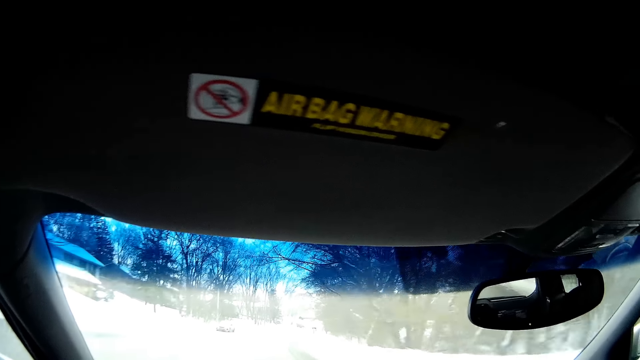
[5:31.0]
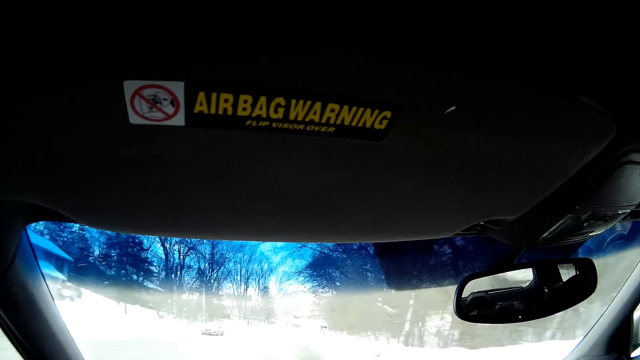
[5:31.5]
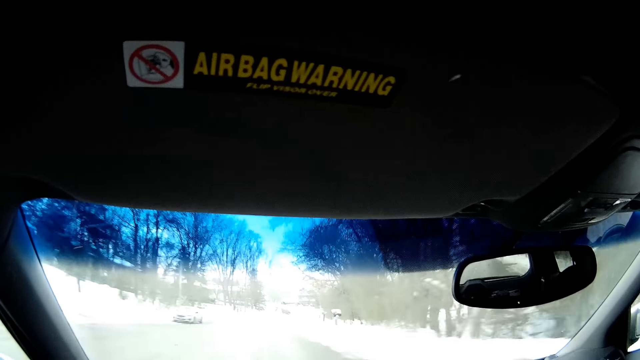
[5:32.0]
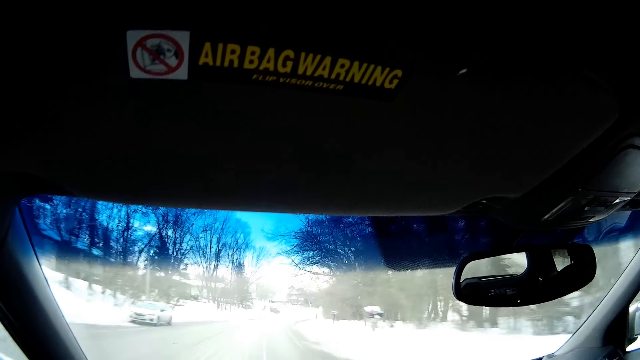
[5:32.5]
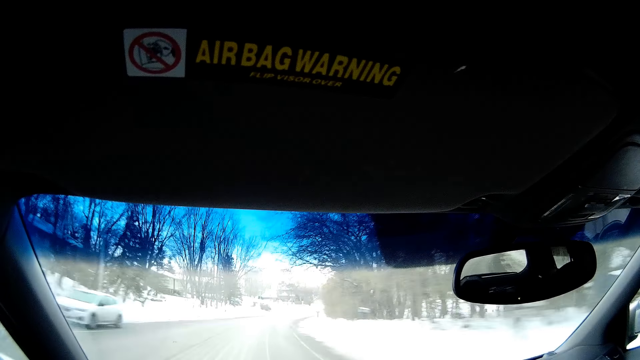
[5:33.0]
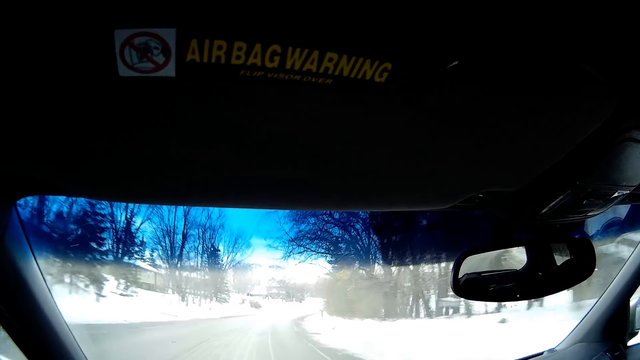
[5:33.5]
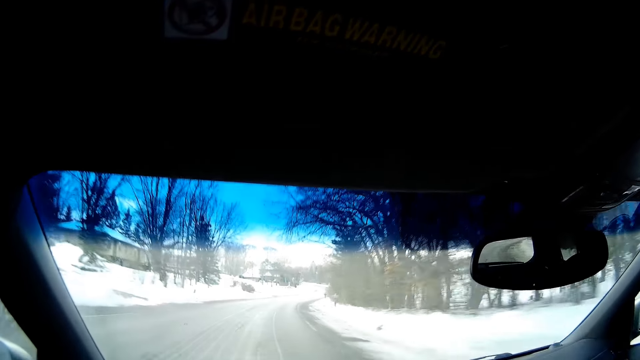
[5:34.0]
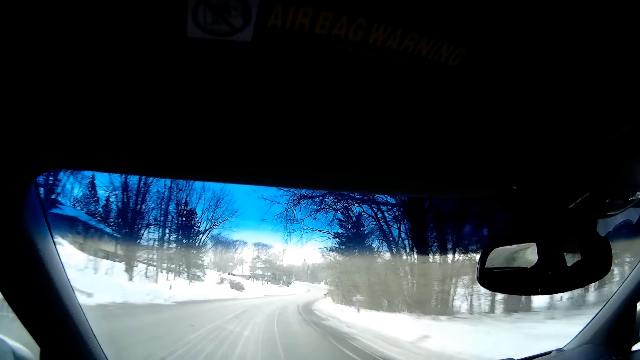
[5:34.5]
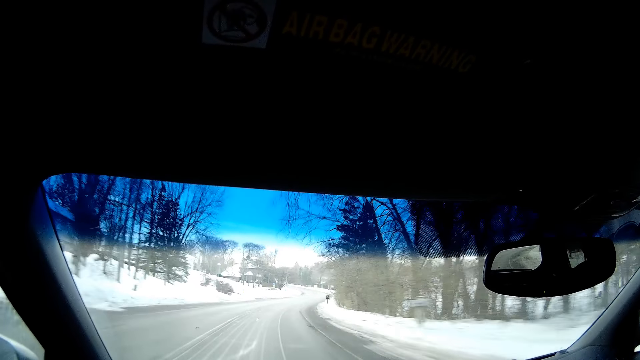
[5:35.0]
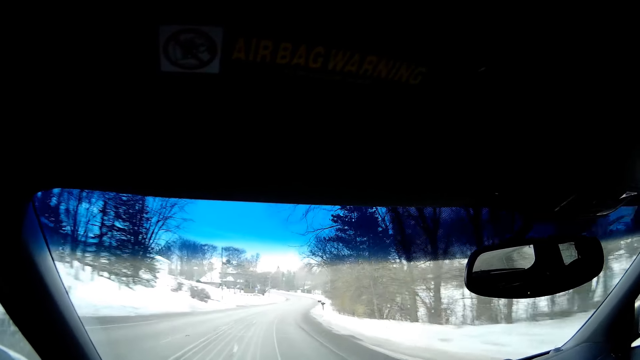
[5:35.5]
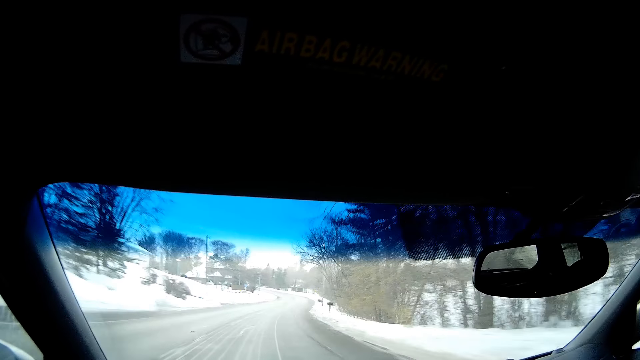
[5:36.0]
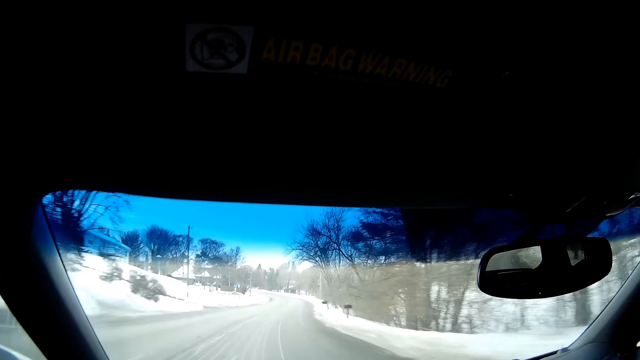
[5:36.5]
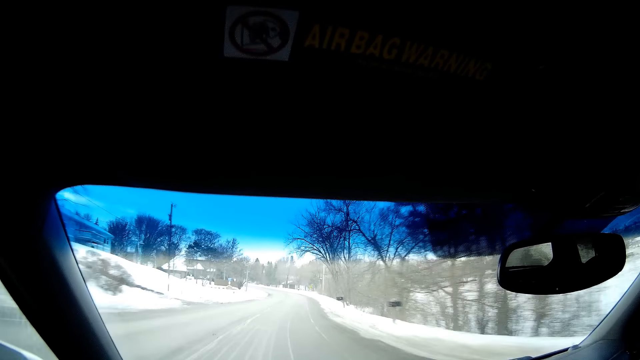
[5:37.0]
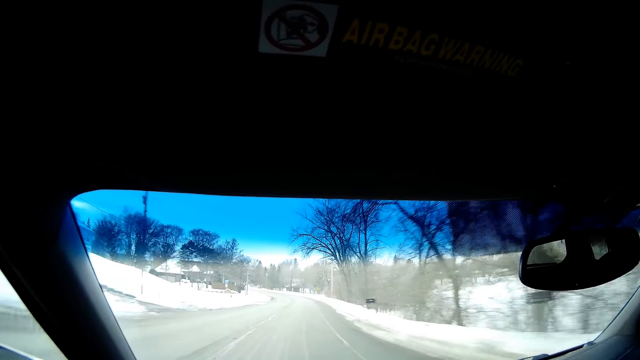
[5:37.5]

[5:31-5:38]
The camera wearer drives a vehicle.

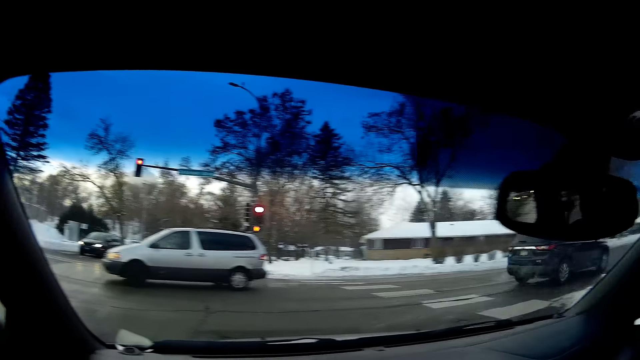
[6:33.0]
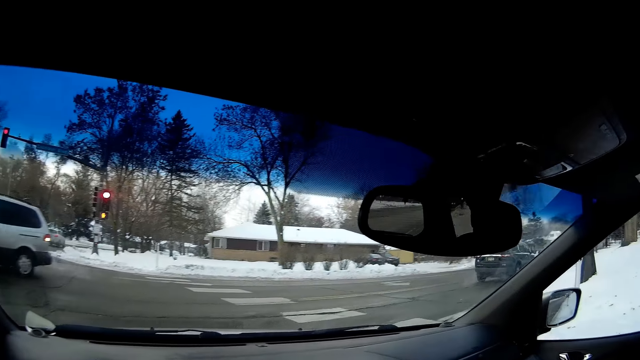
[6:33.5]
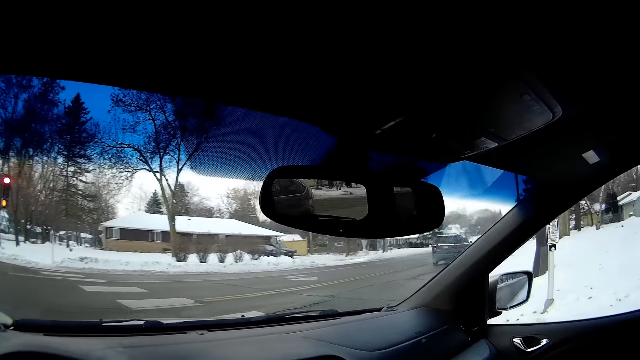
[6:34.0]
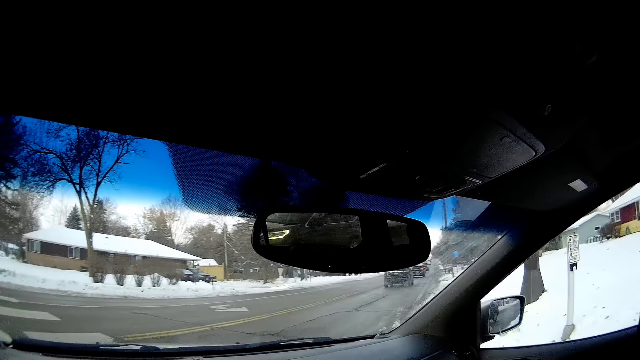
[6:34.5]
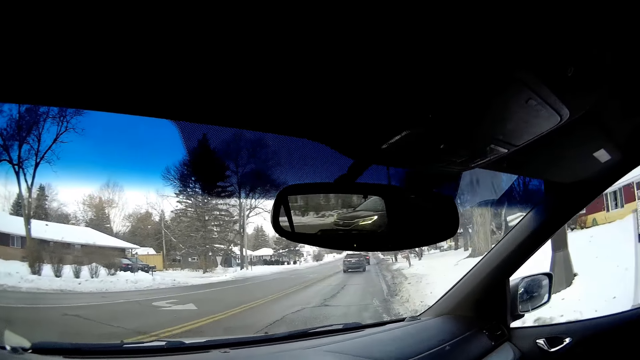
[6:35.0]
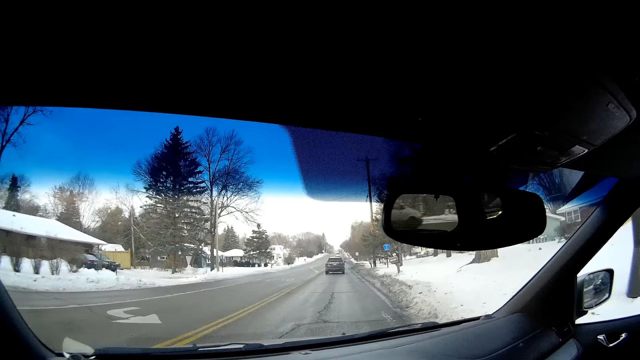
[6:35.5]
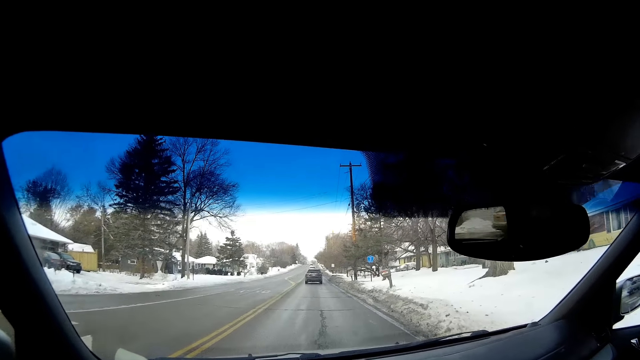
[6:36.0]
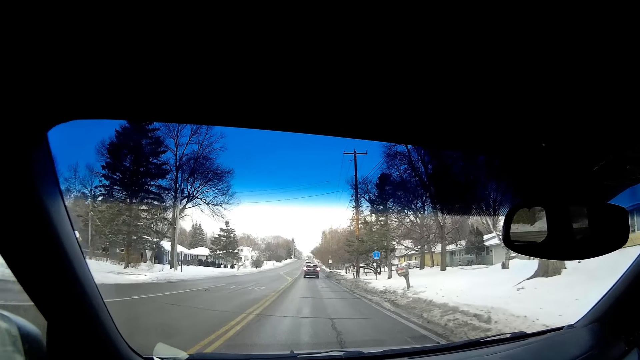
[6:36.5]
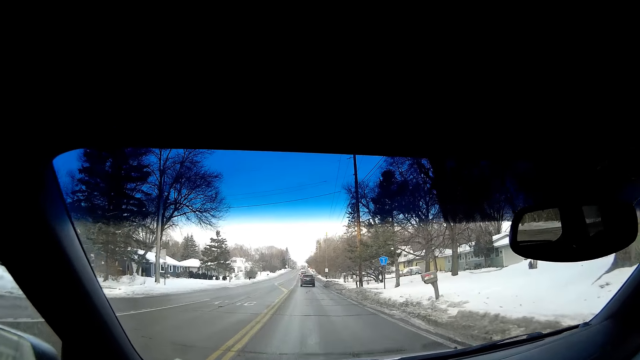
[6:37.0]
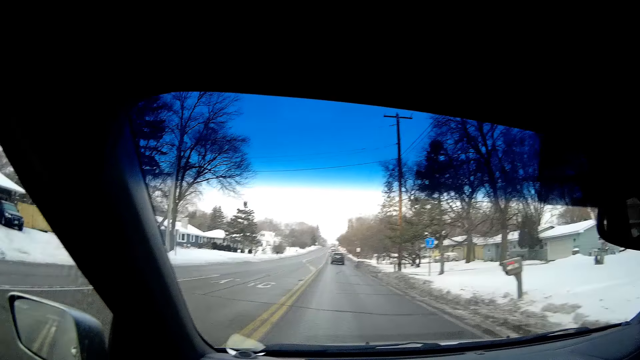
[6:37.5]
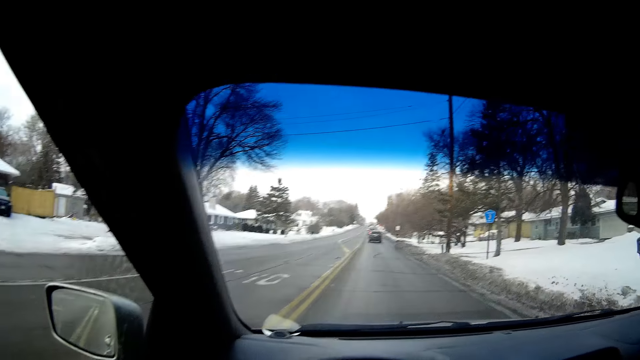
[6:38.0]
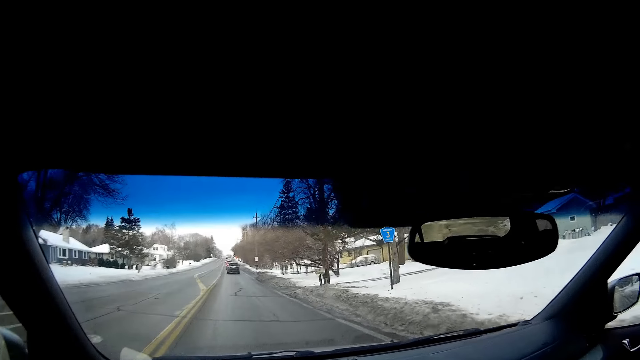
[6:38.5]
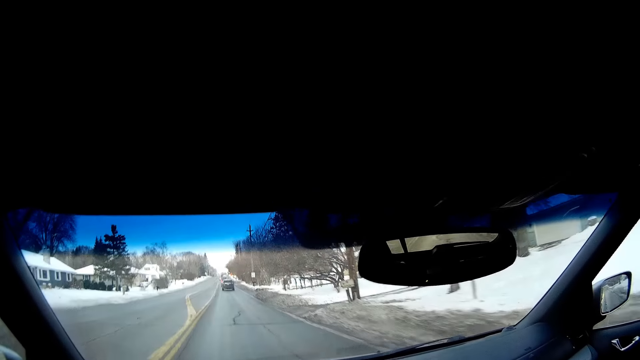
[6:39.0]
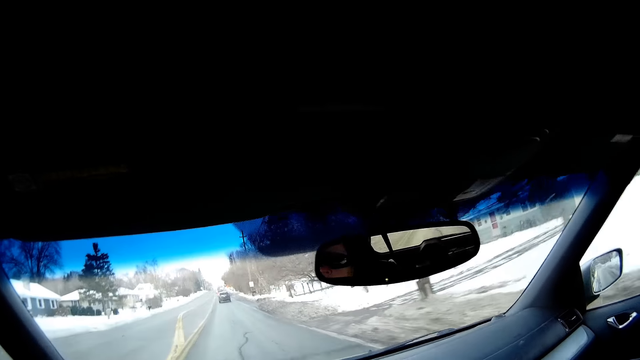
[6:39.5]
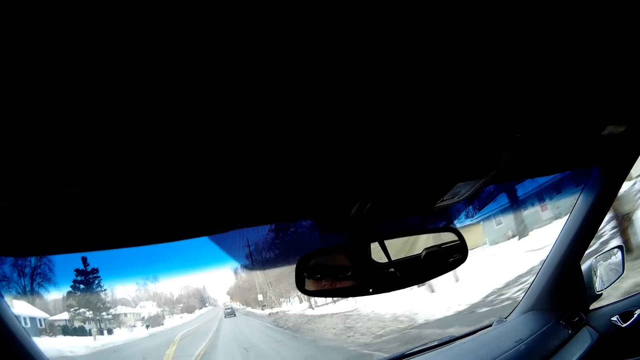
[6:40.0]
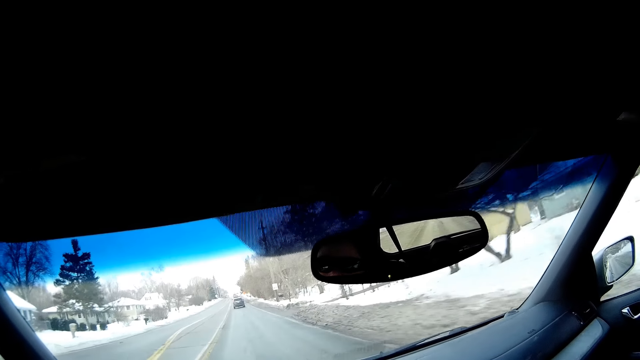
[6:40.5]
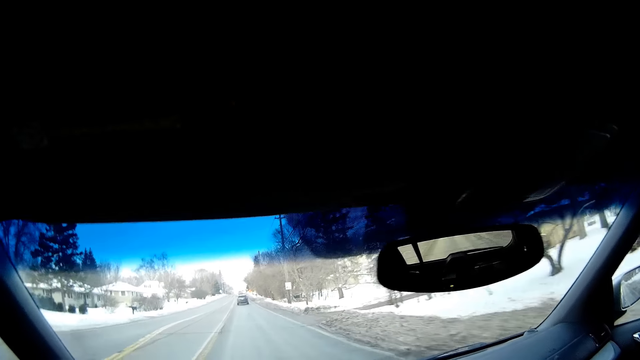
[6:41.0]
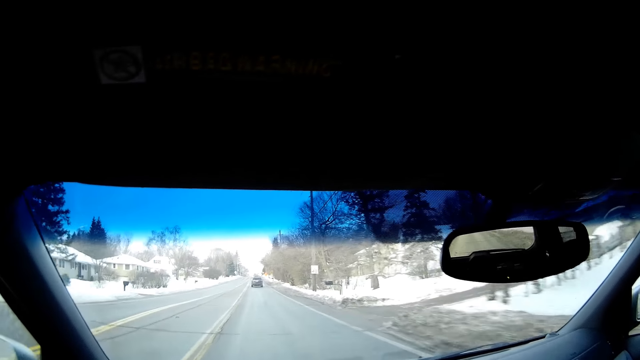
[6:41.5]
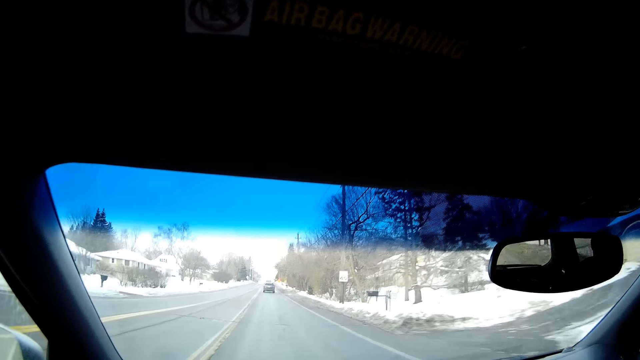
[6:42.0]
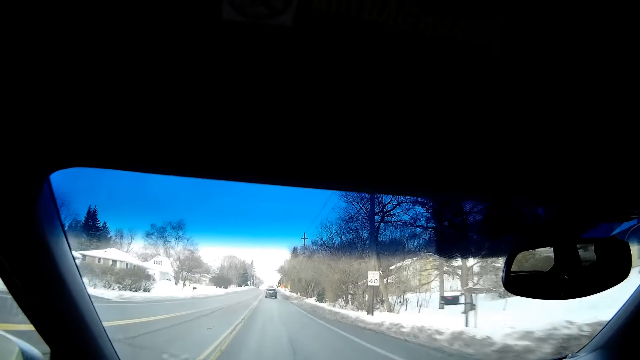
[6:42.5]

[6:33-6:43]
The camera wearer drives the car. They take a turn at the junction.

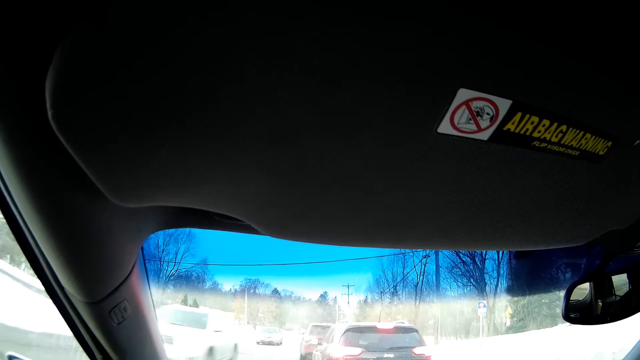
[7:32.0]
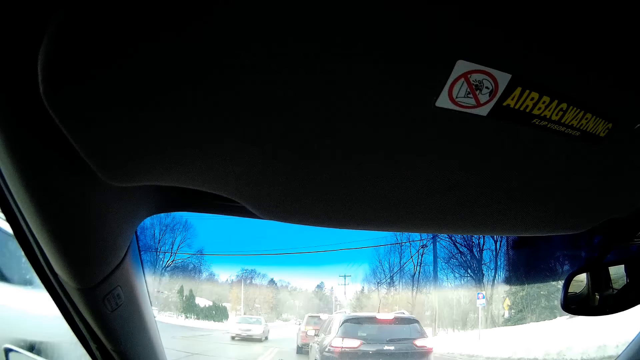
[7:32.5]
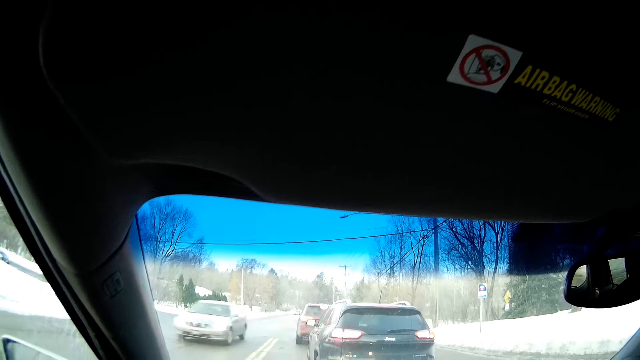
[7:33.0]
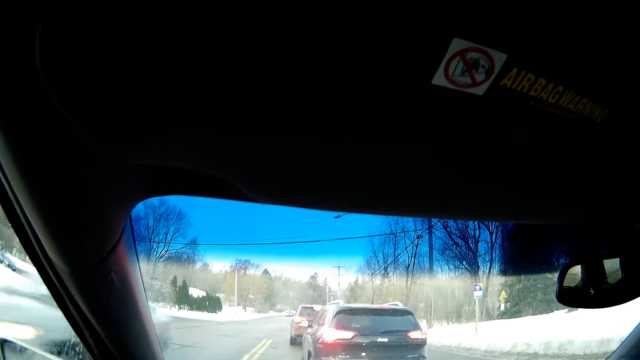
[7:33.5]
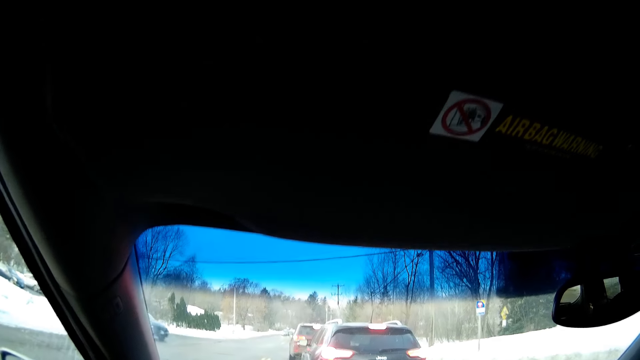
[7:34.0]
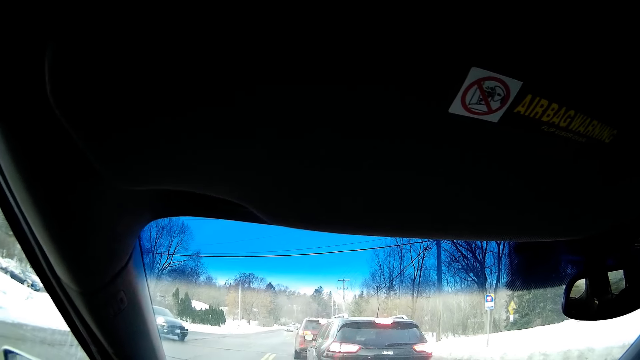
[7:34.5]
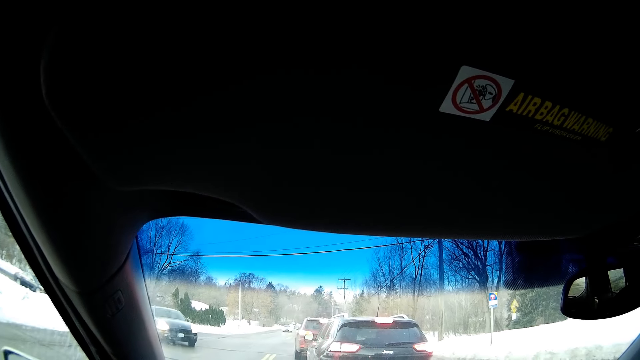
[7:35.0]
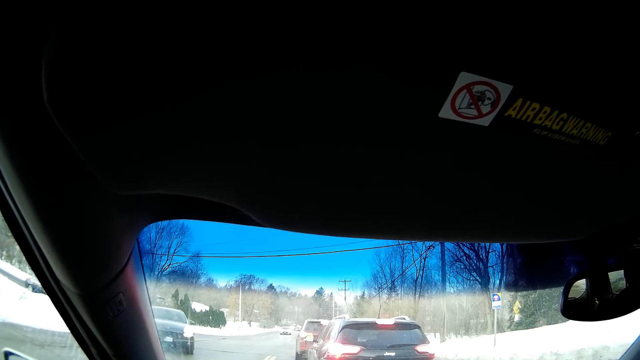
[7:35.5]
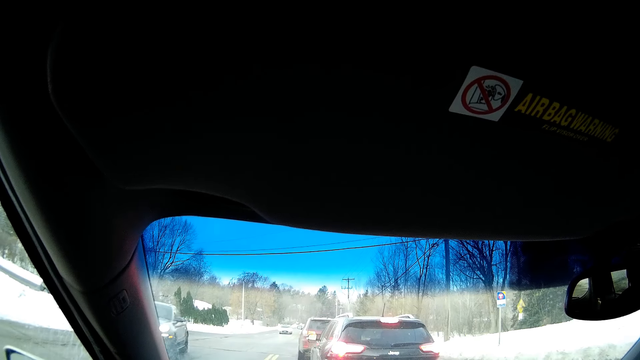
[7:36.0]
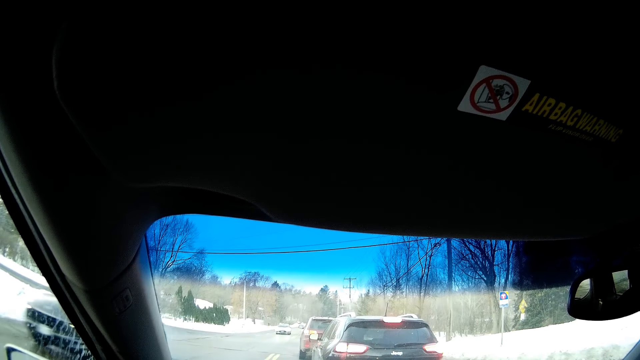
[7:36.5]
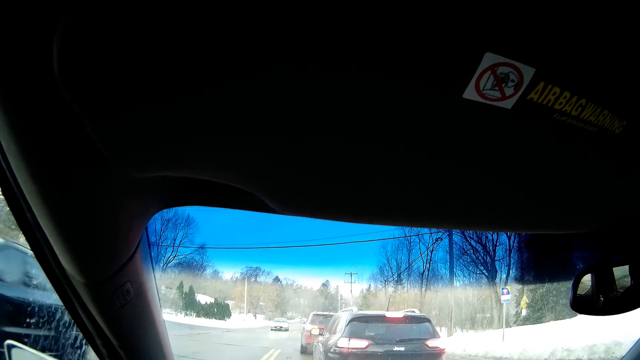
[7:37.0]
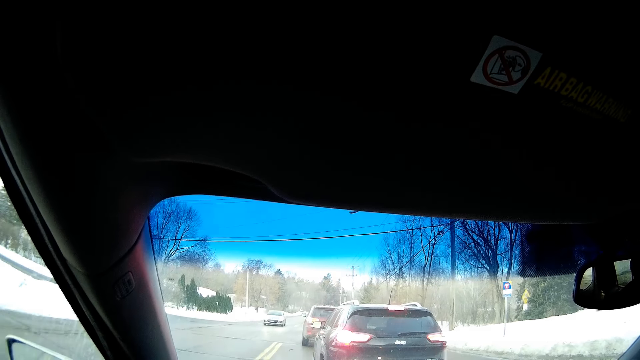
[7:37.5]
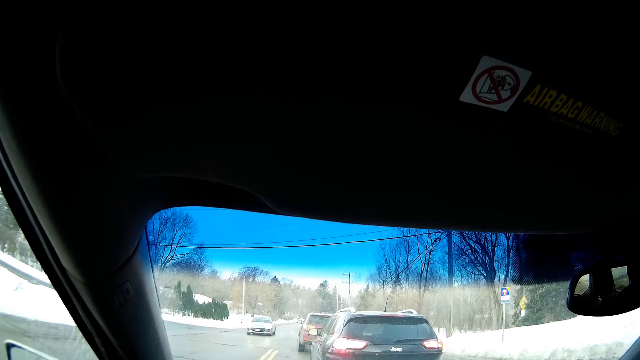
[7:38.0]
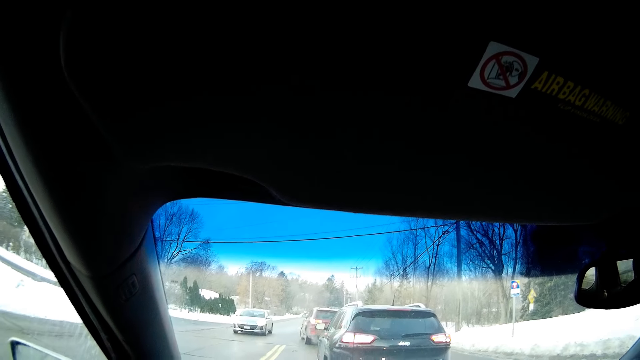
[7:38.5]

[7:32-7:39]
The camera wearer stops the vehicle on the traffic light.
